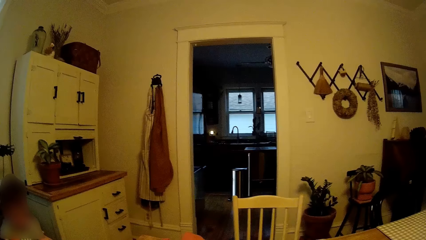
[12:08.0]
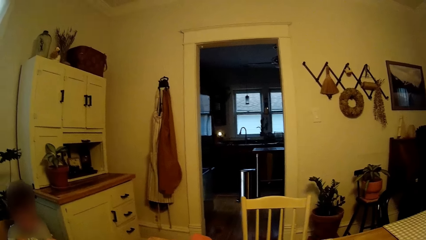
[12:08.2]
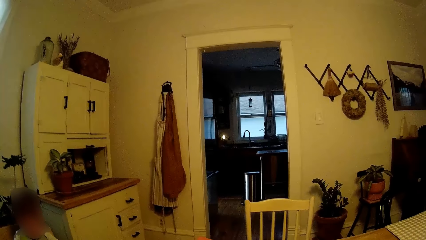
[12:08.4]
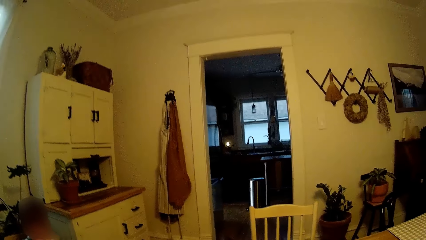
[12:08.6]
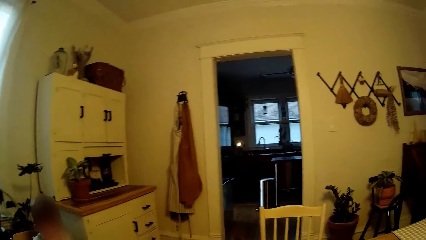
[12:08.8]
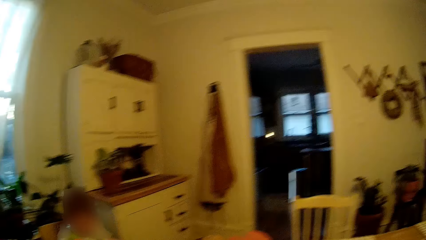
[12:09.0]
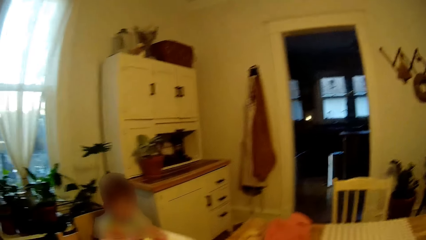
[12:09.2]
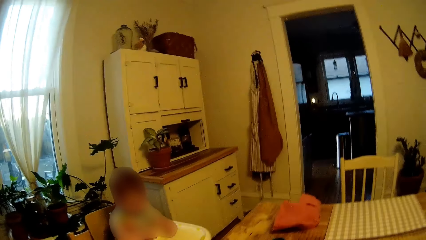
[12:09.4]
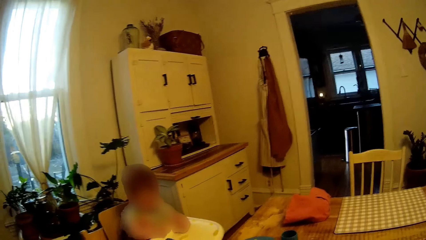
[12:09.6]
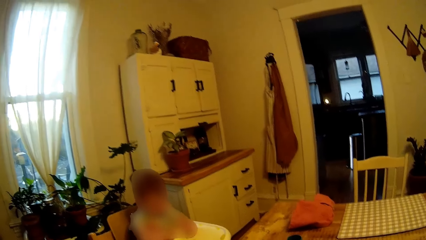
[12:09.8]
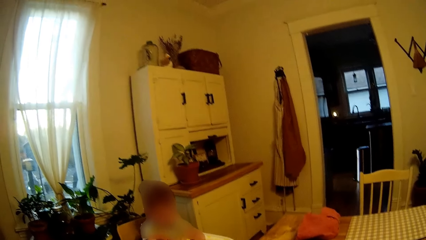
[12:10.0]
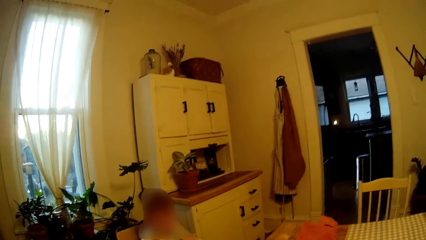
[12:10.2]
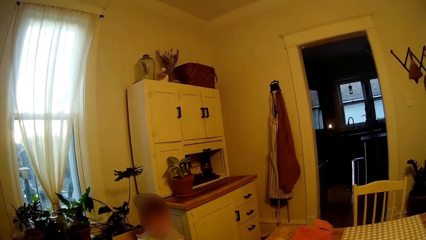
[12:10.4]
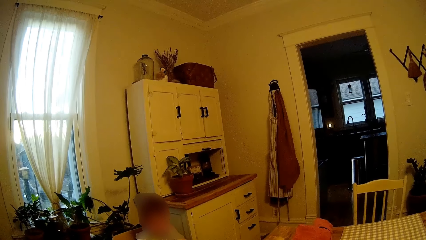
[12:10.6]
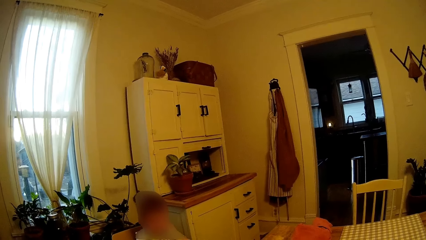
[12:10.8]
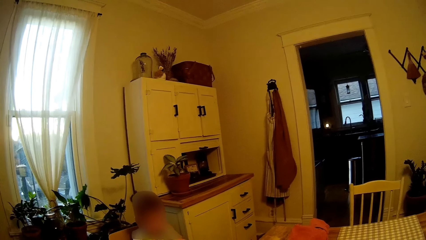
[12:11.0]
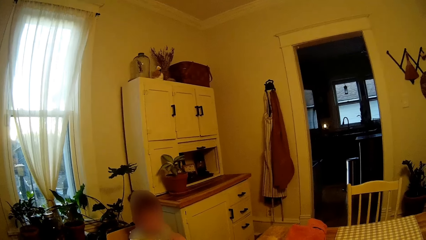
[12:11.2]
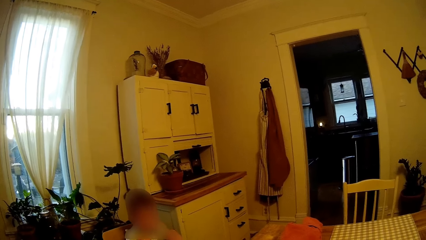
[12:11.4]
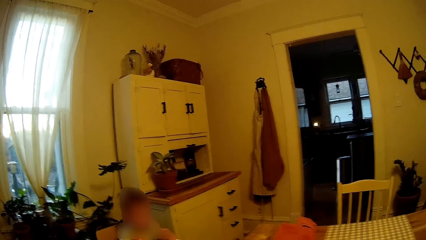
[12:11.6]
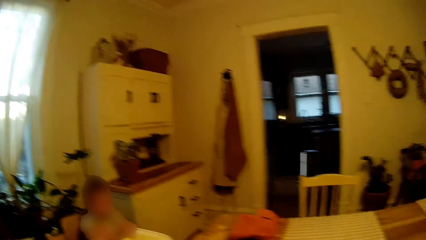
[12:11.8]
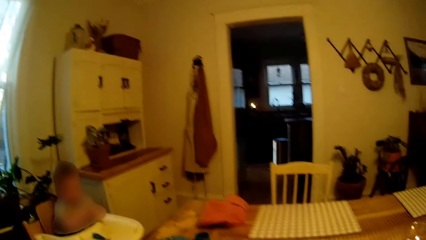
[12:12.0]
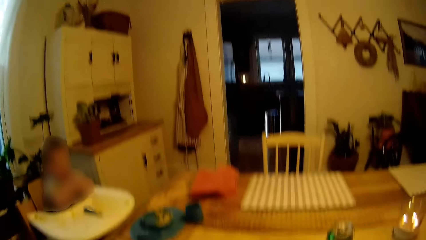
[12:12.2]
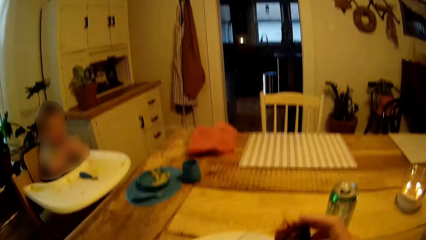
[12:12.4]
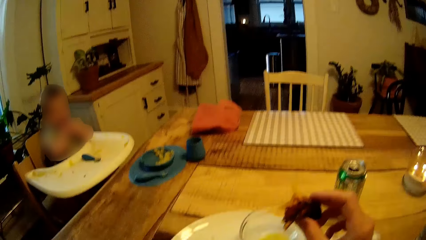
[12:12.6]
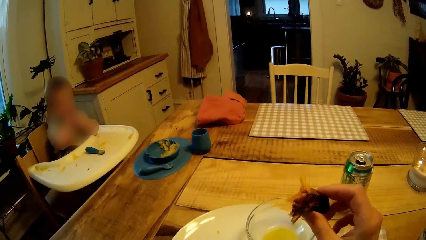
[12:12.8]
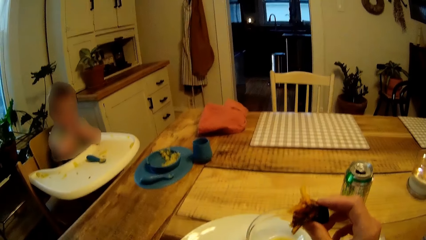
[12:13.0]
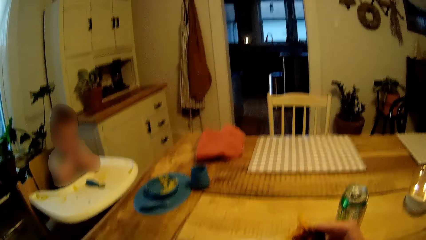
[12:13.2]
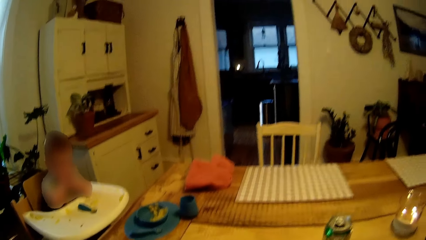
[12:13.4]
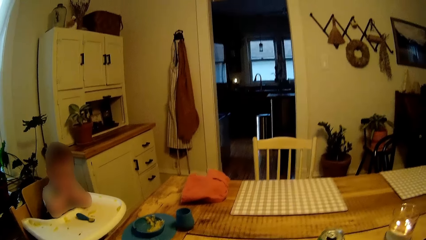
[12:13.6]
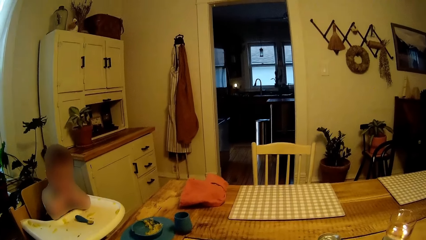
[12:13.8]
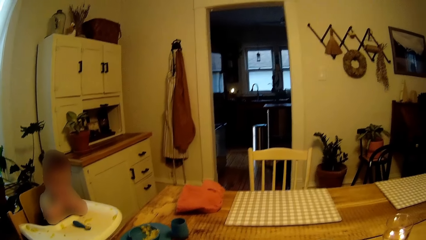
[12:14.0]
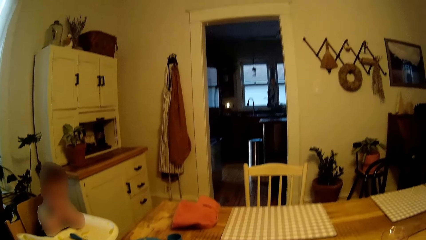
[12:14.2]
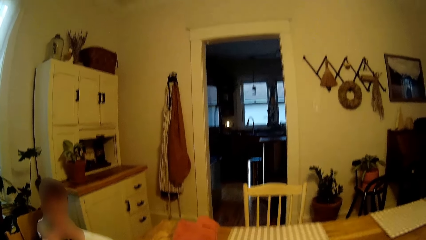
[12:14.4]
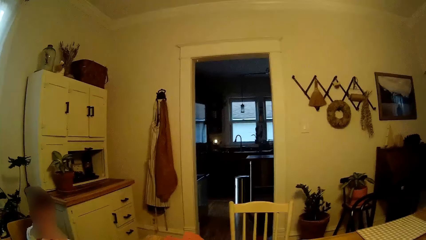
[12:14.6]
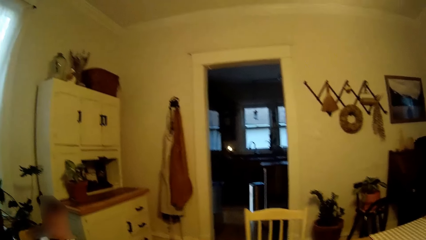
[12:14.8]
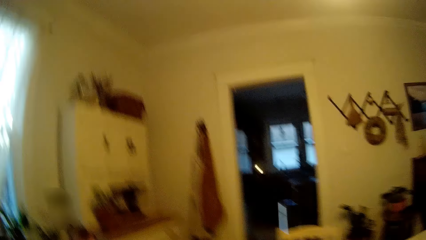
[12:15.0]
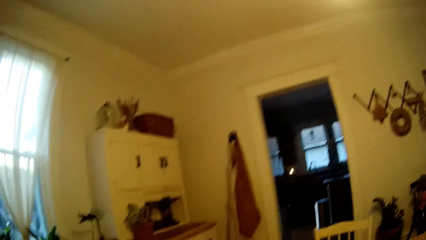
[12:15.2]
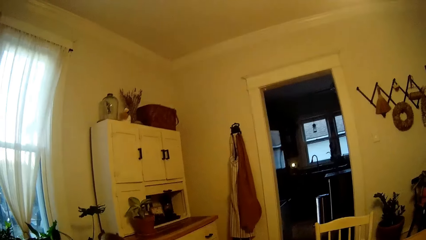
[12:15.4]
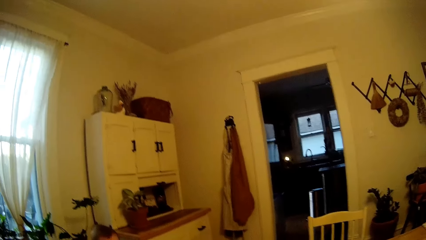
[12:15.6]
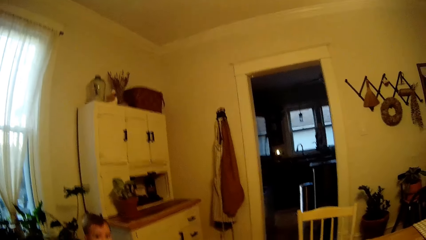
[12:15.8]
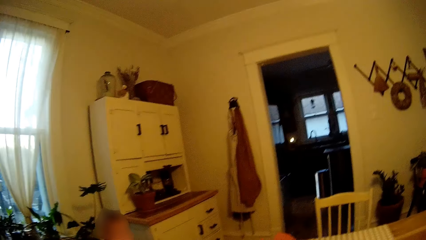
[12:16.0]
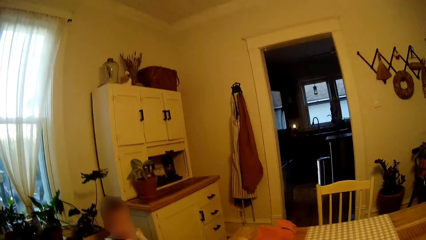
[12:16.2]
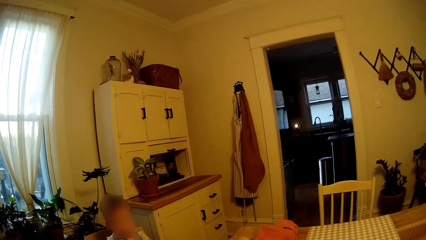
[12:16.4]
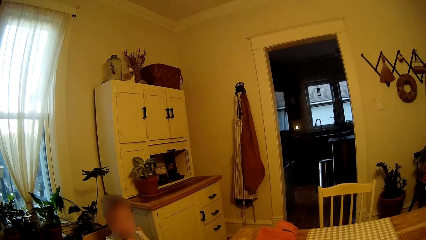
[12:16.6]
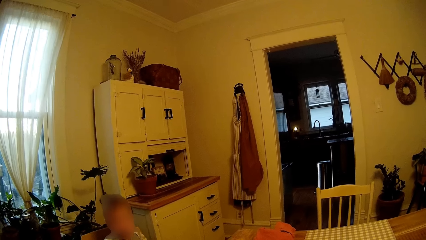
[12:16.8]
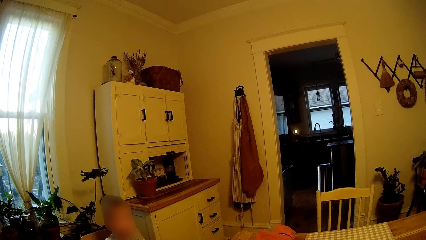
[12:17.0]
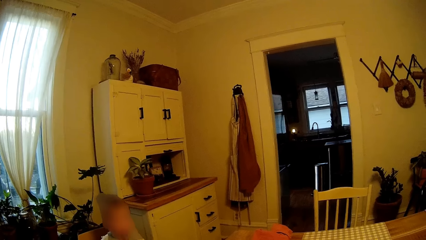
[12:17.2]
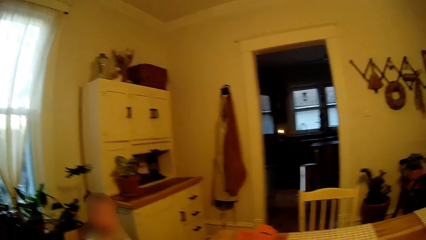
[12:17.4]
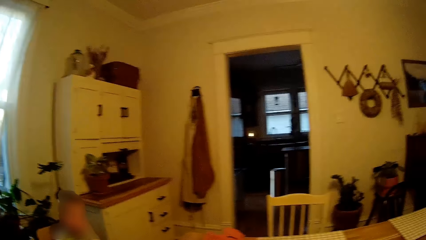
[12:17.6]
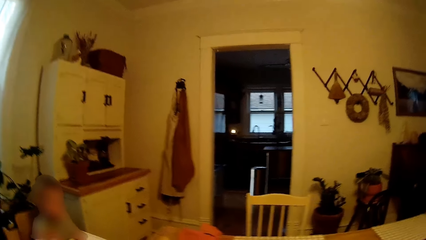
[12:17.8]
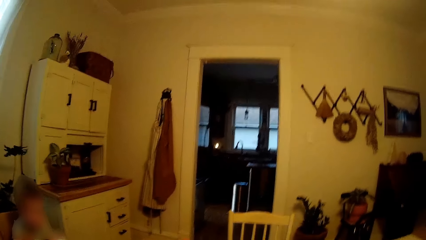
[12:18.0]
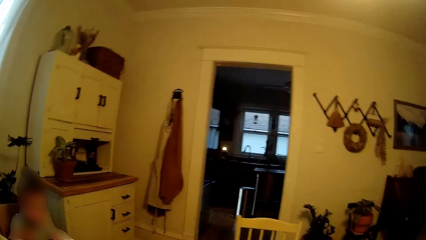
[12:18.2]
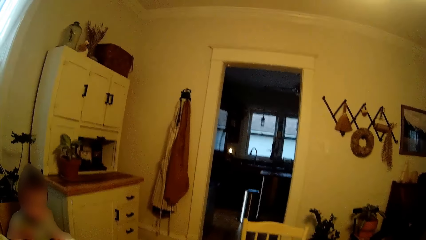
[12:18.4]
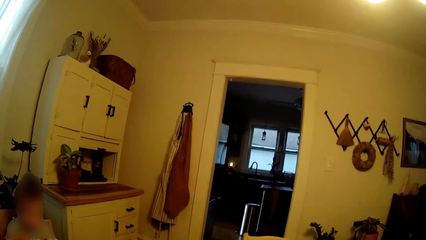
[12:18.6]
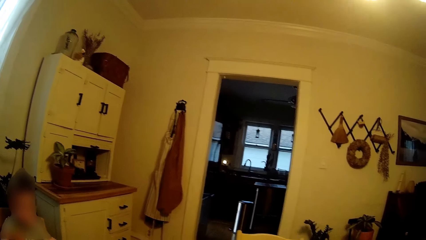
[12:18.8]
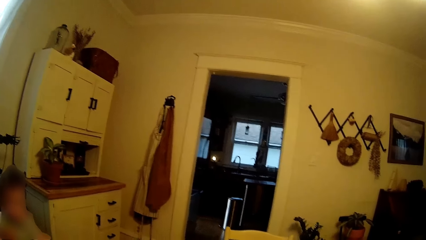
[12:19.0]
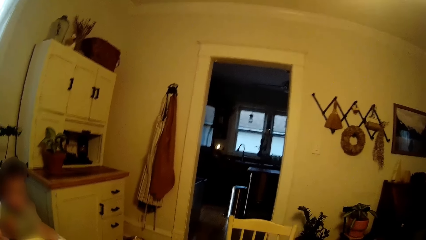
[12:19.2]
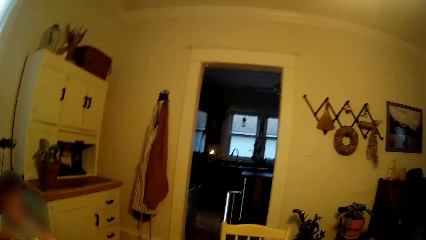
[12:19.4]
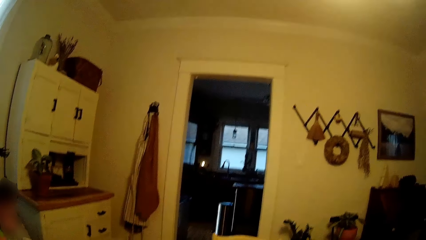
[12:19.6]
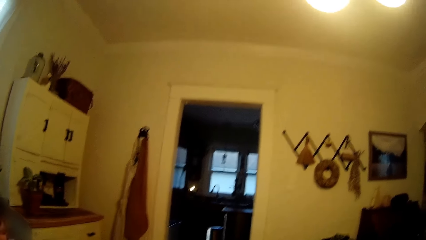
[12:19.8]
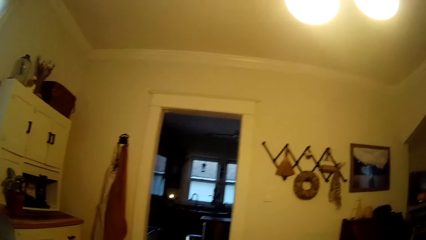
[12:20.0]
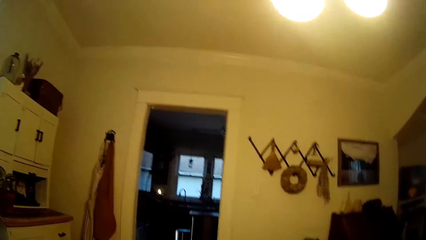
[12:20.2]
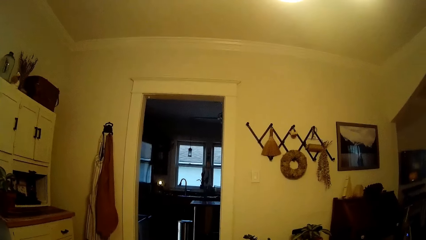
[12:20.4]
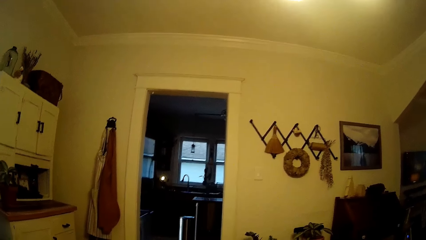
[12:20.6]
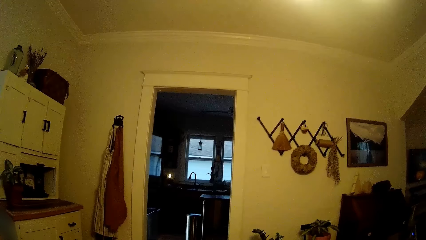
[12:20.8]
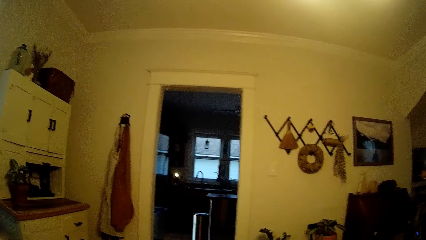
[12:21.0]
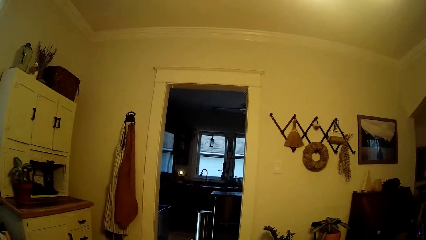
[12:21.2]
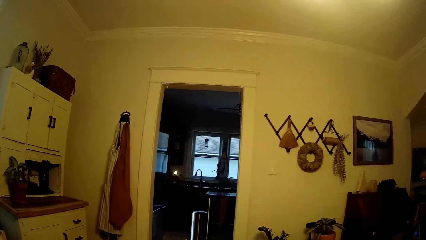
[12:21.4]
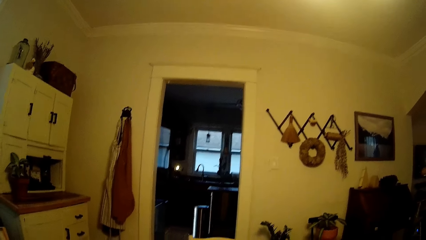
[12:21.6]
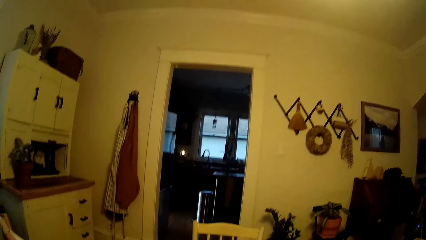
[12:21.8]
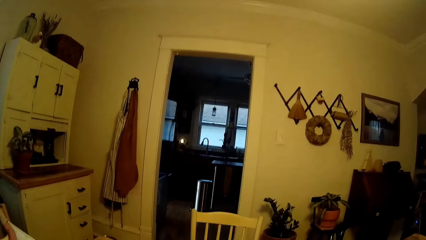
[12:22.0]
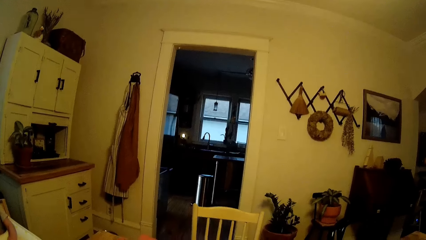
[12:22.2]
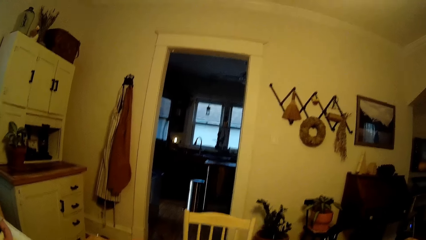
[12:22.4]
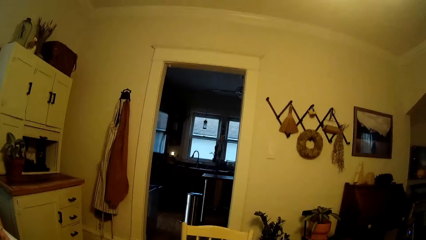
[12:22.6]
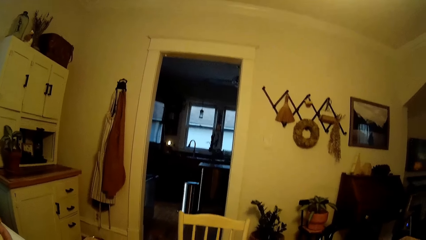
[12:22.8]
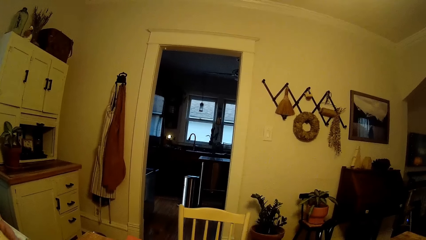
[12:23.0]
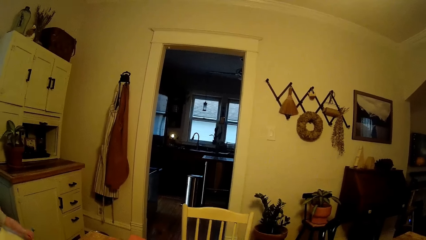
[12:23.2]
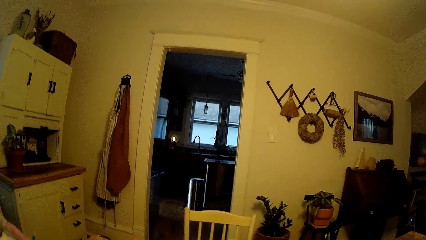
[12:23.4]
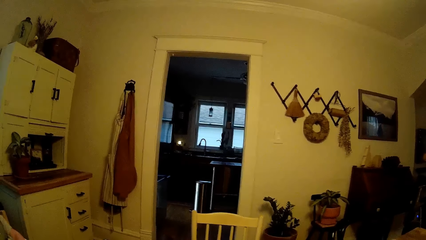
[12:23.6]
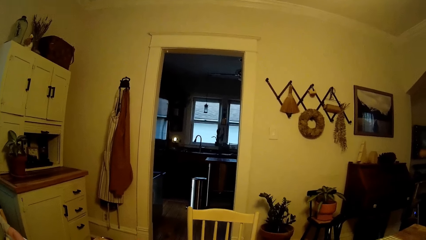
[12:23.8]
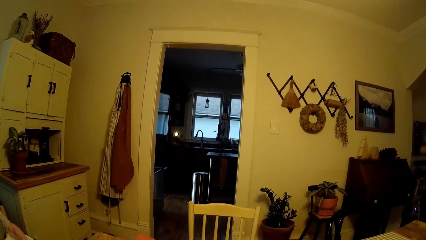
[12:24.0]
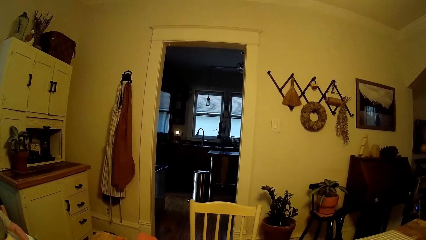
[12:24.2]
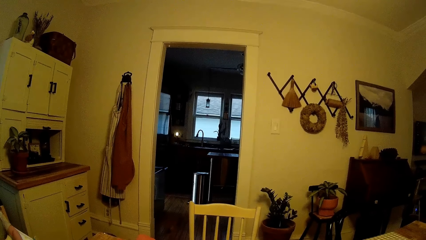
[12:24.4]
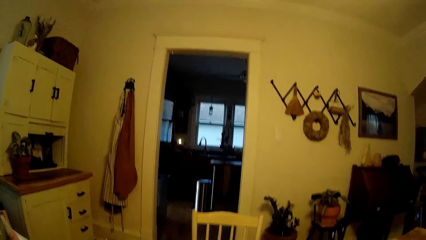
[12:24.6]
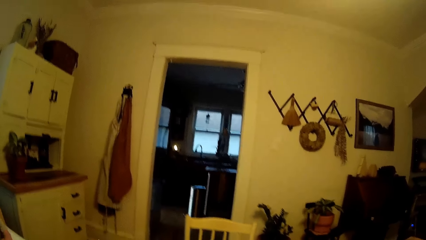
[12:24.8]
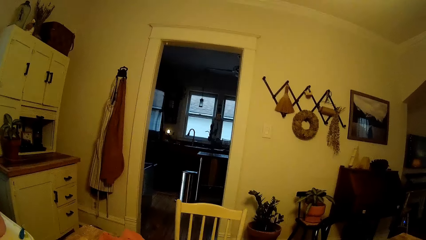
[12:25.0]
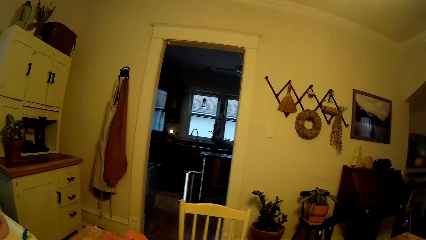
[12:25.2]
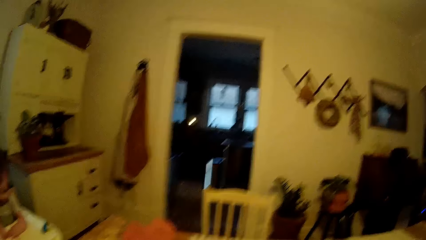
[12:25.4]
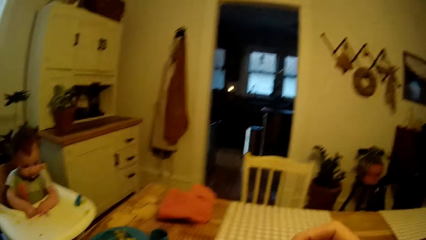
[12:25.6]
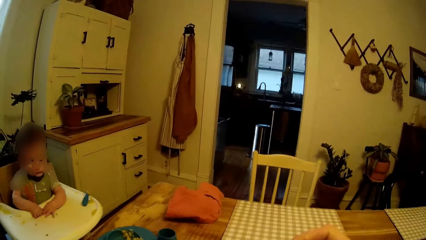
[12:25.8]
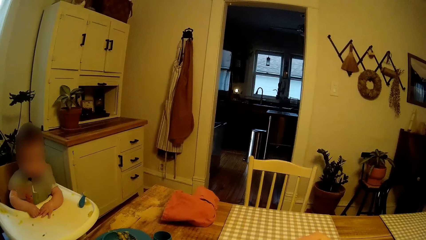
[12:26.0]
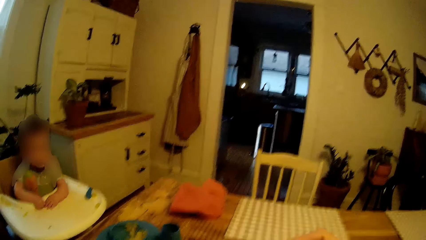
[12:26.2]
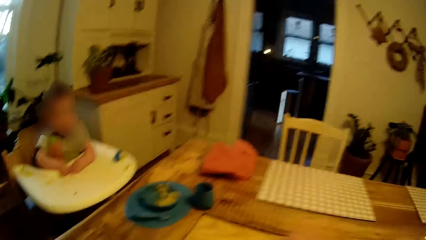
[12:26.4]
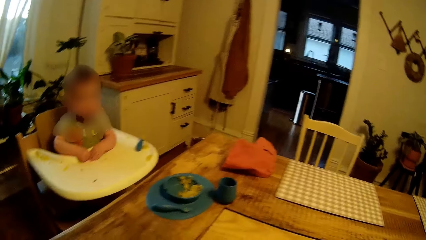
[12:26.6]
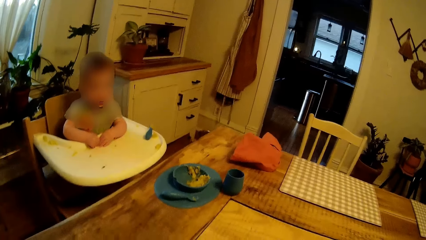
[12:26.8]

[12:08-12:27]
The camera wearer looks around. They talk with the lady. They look around.
